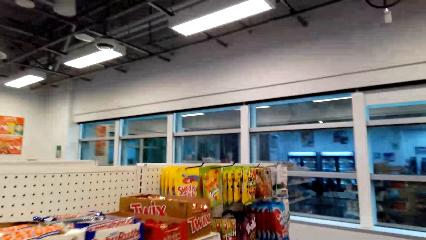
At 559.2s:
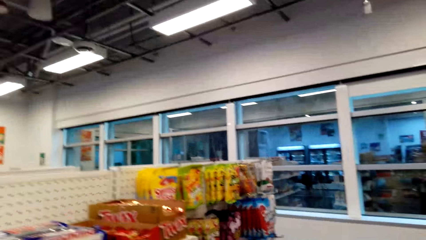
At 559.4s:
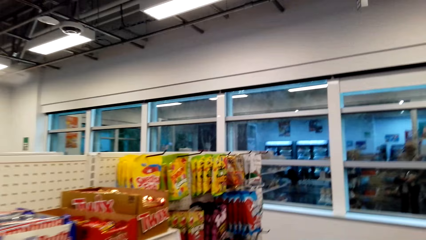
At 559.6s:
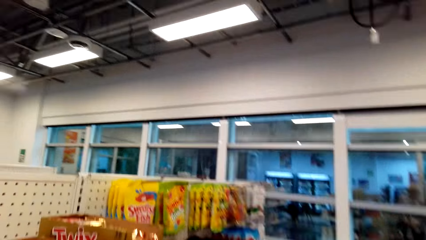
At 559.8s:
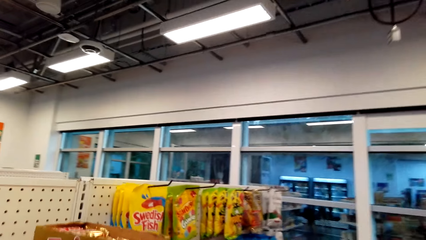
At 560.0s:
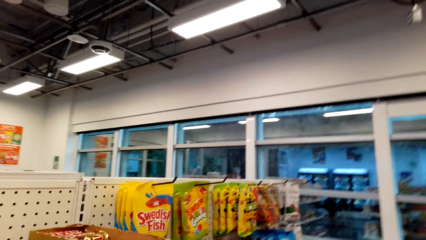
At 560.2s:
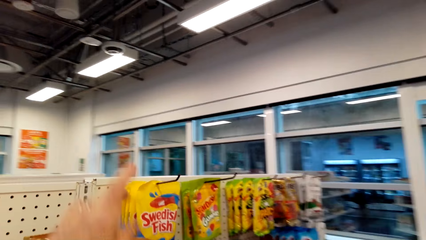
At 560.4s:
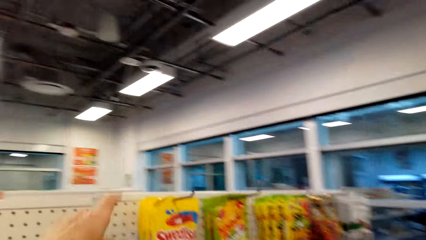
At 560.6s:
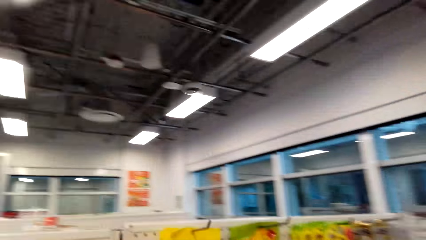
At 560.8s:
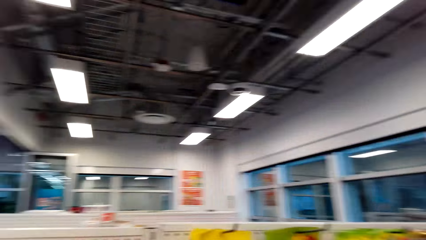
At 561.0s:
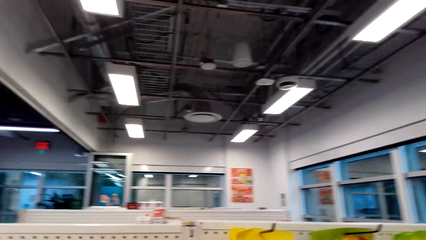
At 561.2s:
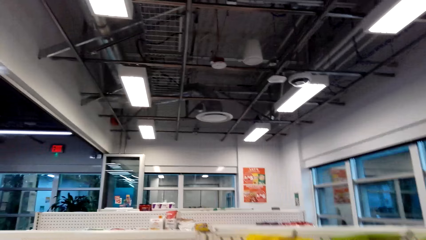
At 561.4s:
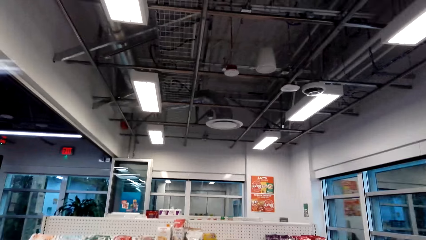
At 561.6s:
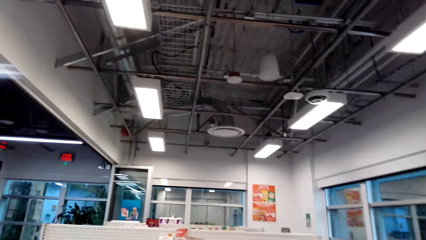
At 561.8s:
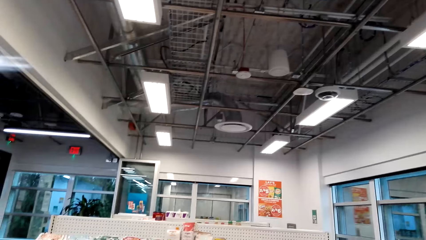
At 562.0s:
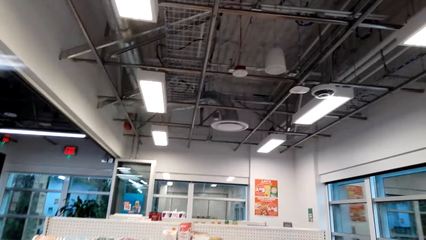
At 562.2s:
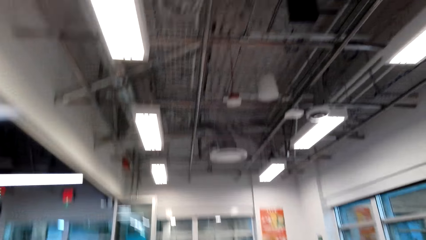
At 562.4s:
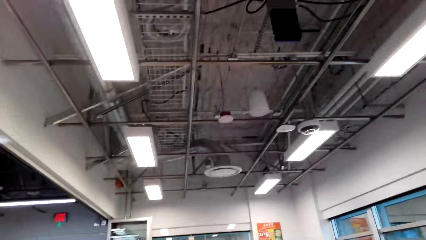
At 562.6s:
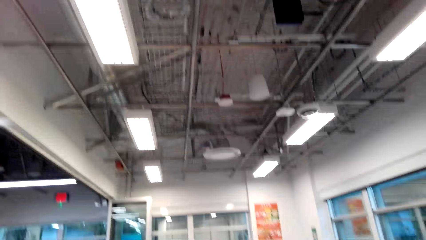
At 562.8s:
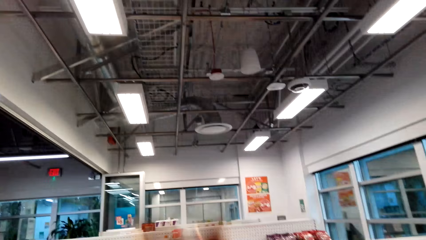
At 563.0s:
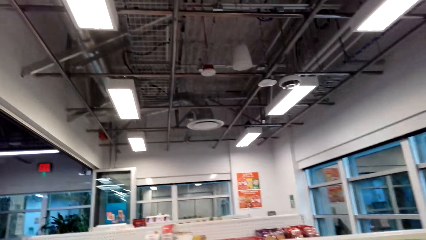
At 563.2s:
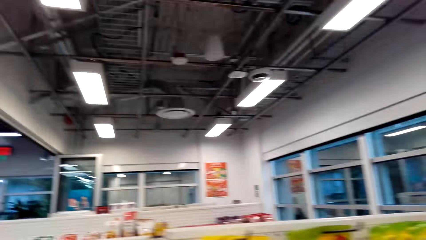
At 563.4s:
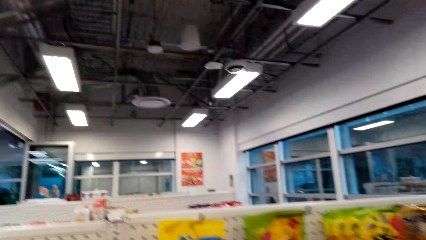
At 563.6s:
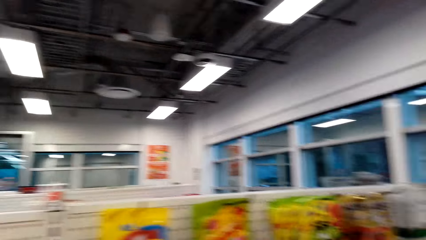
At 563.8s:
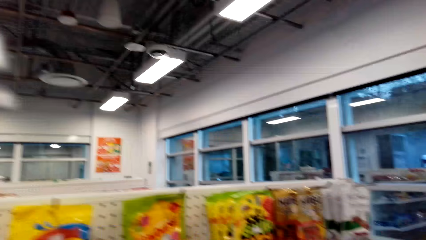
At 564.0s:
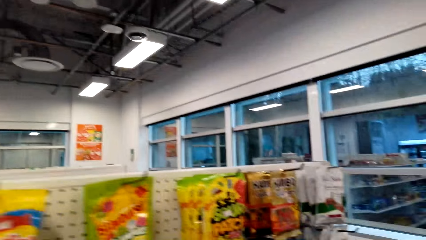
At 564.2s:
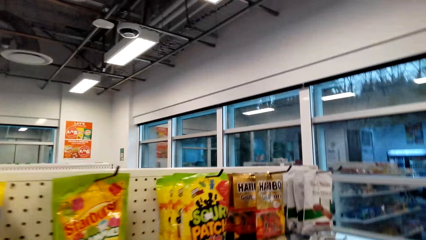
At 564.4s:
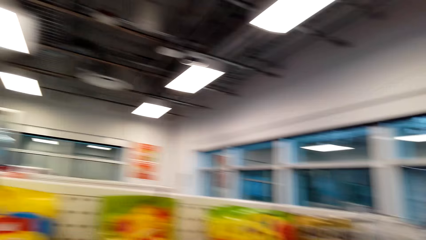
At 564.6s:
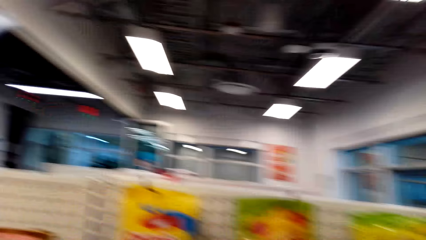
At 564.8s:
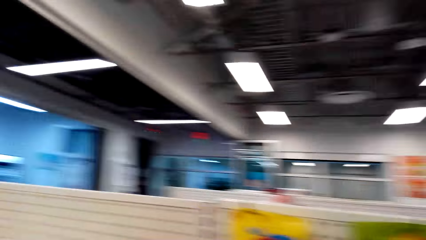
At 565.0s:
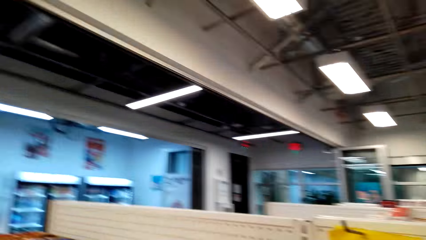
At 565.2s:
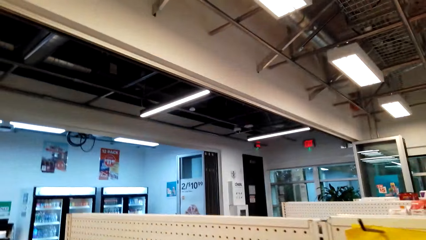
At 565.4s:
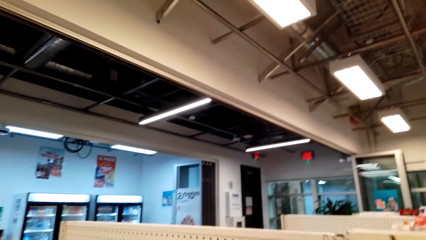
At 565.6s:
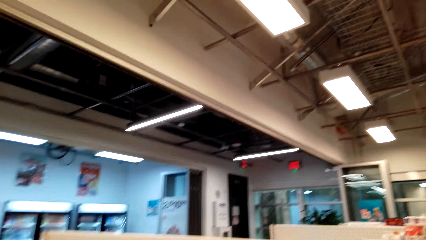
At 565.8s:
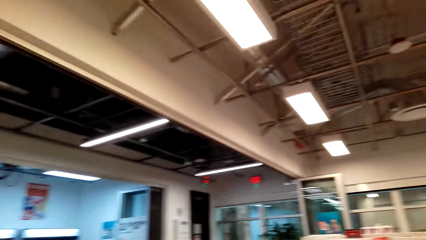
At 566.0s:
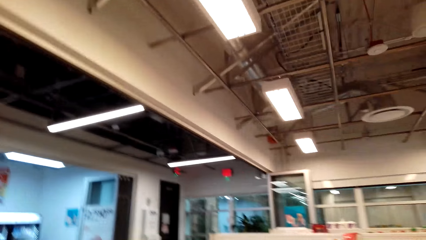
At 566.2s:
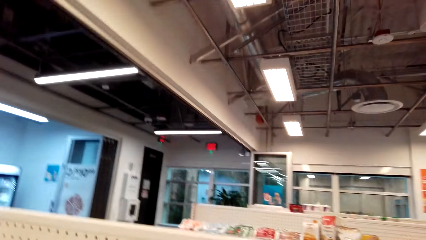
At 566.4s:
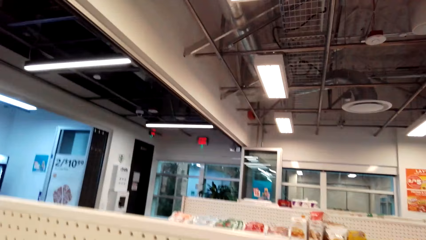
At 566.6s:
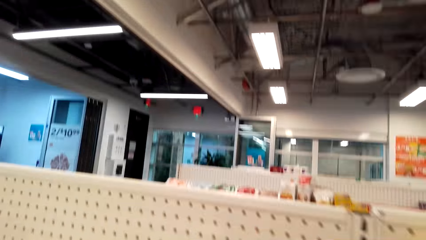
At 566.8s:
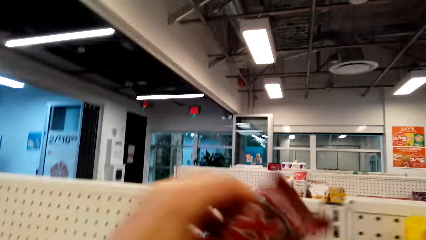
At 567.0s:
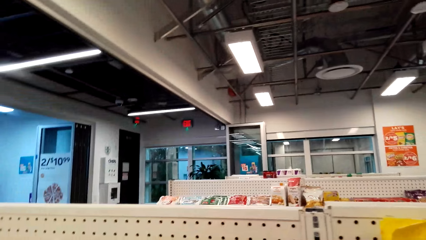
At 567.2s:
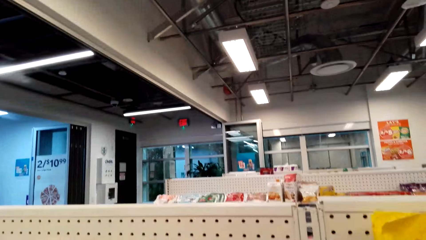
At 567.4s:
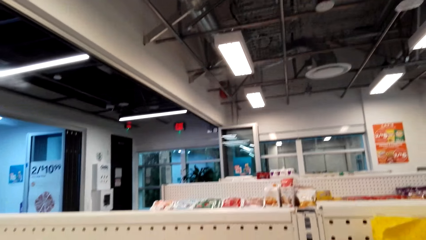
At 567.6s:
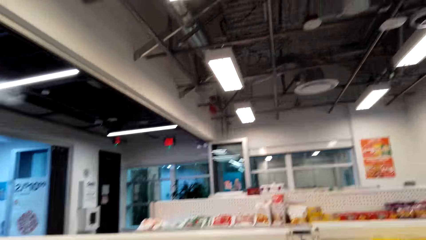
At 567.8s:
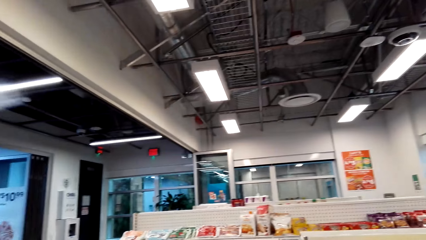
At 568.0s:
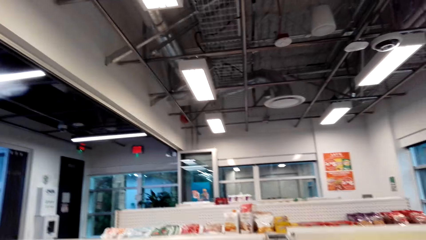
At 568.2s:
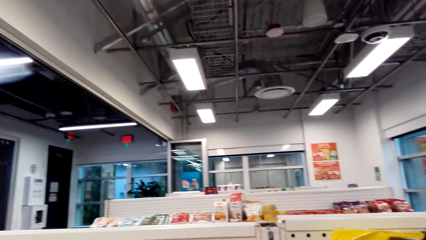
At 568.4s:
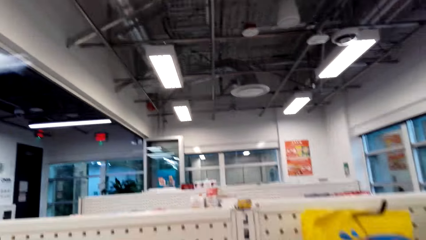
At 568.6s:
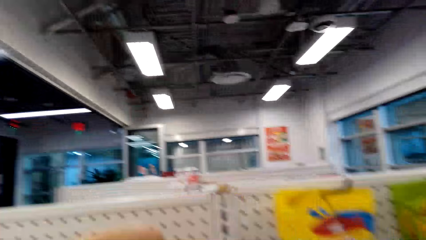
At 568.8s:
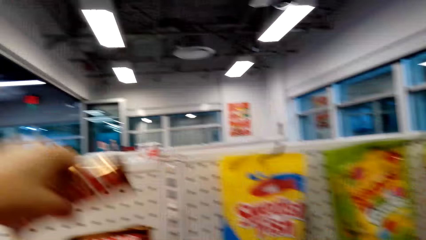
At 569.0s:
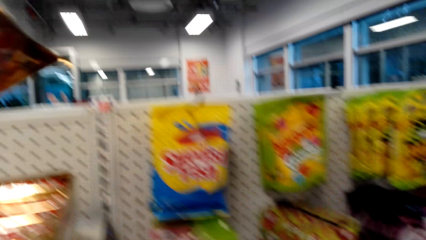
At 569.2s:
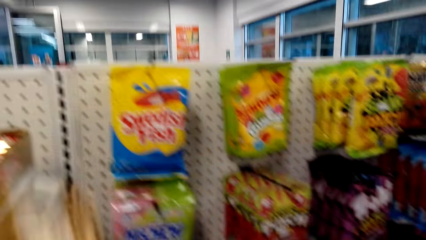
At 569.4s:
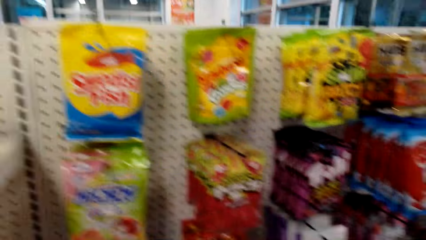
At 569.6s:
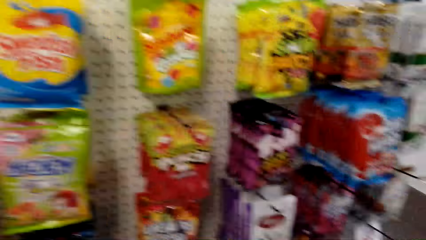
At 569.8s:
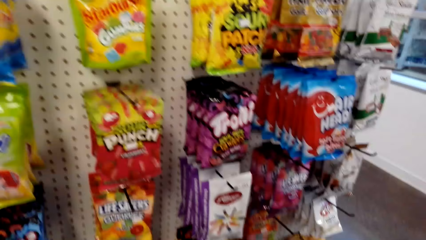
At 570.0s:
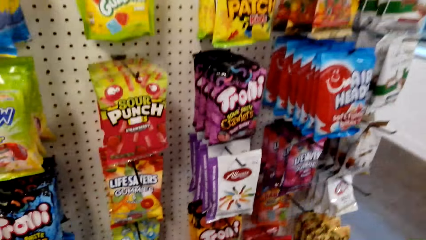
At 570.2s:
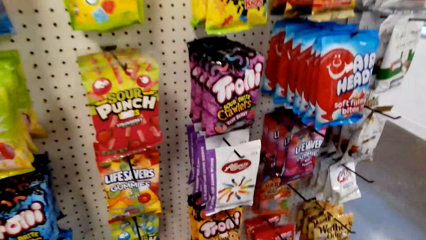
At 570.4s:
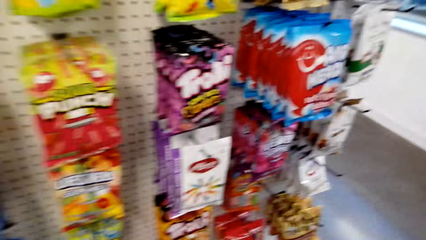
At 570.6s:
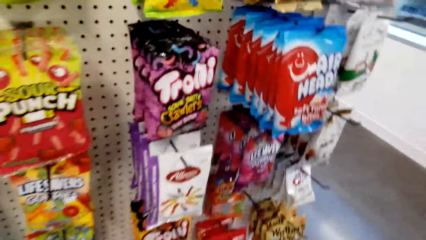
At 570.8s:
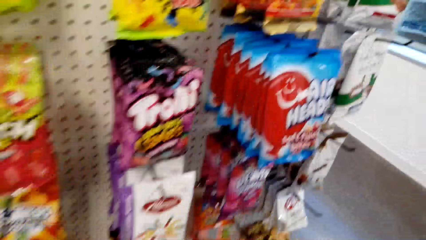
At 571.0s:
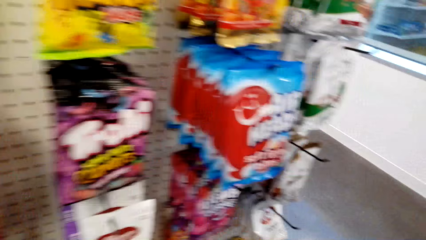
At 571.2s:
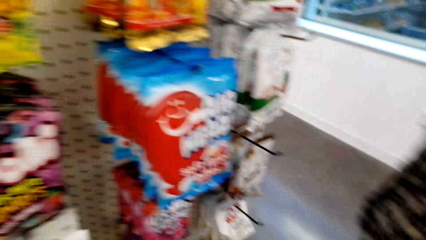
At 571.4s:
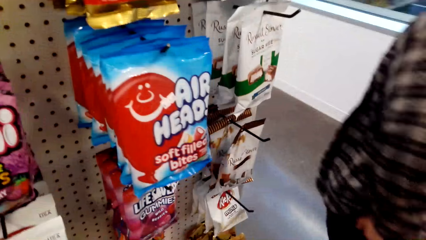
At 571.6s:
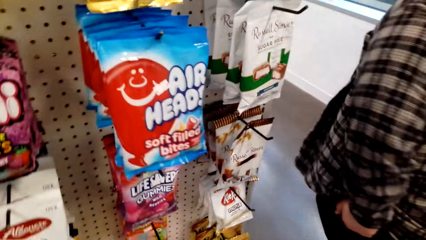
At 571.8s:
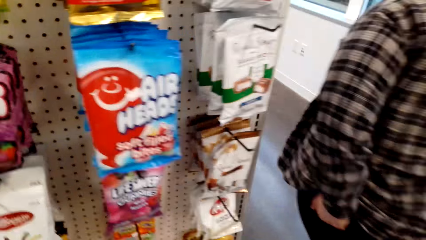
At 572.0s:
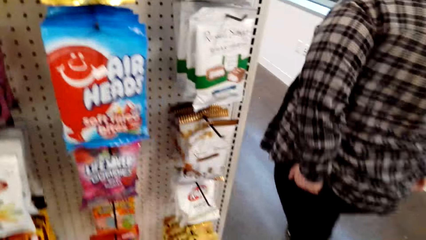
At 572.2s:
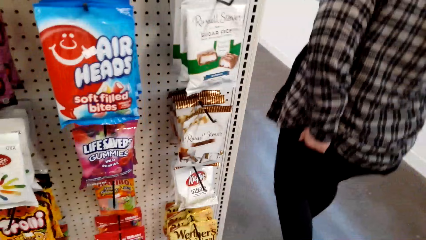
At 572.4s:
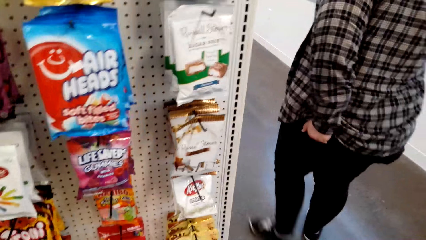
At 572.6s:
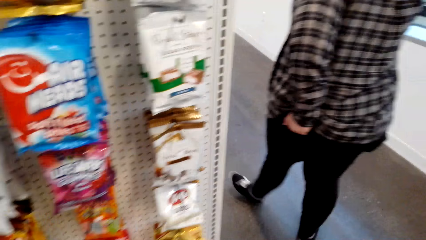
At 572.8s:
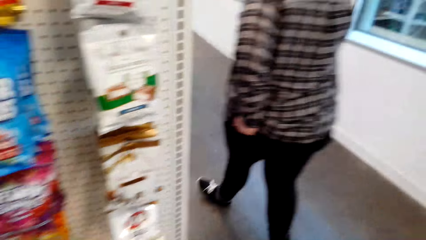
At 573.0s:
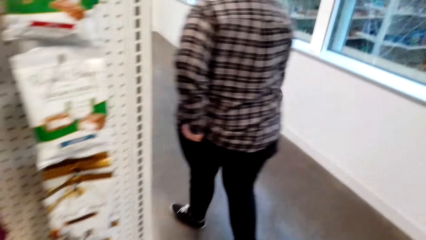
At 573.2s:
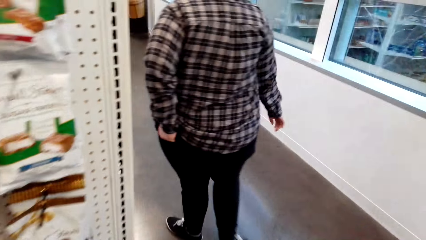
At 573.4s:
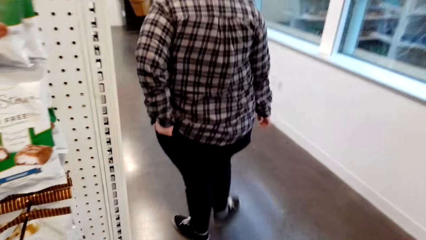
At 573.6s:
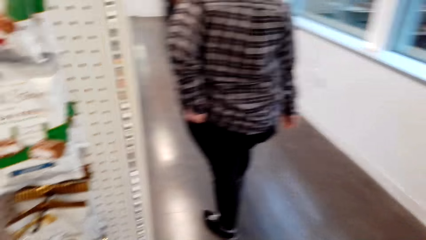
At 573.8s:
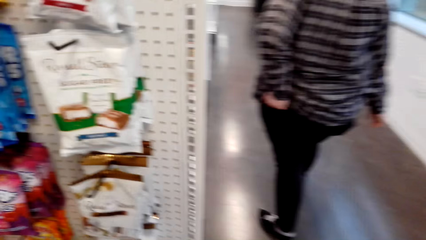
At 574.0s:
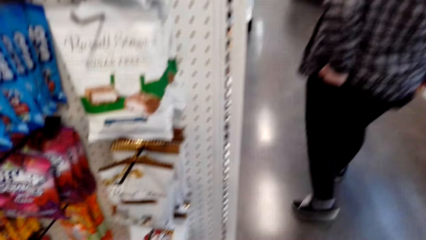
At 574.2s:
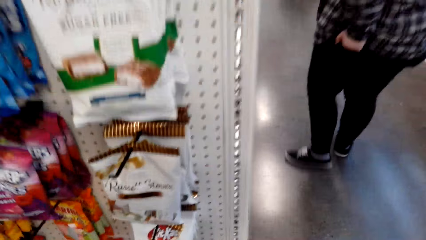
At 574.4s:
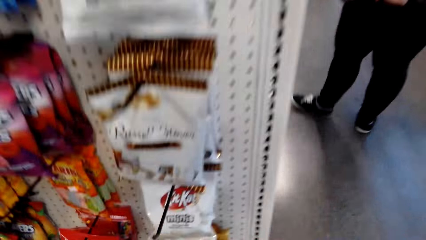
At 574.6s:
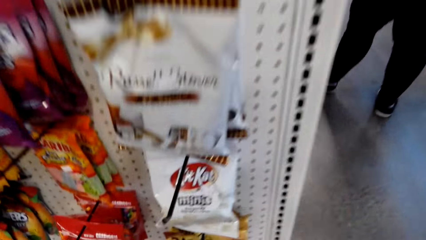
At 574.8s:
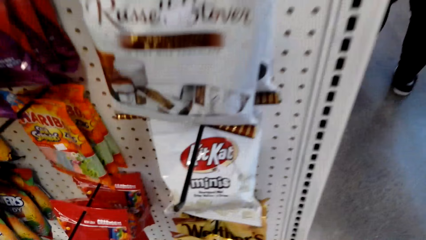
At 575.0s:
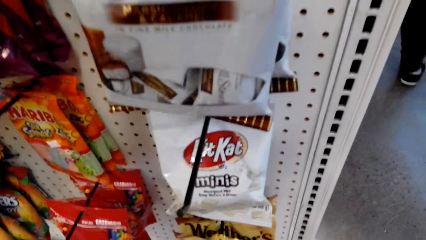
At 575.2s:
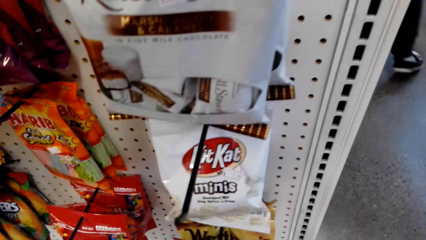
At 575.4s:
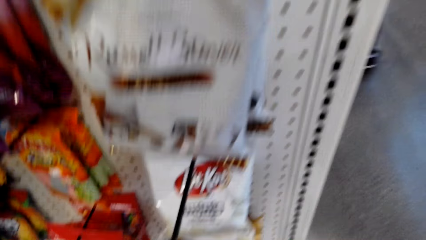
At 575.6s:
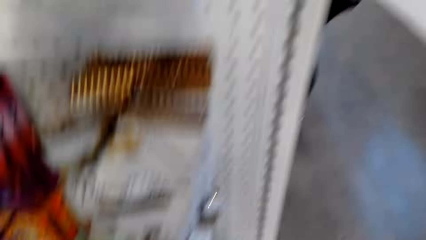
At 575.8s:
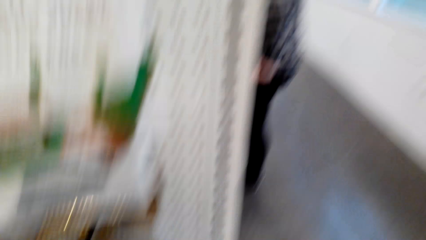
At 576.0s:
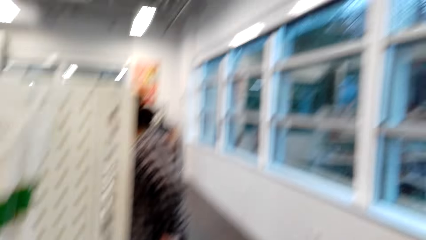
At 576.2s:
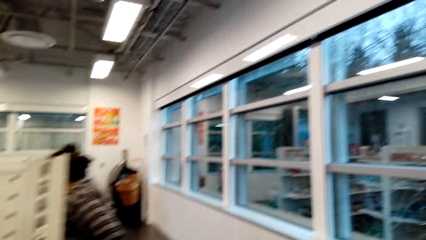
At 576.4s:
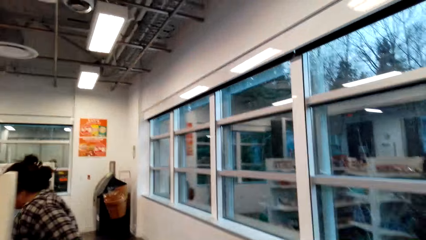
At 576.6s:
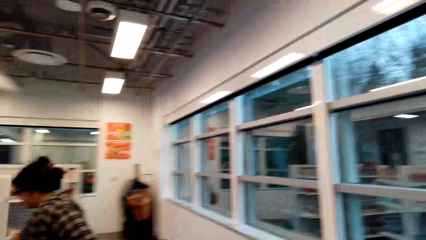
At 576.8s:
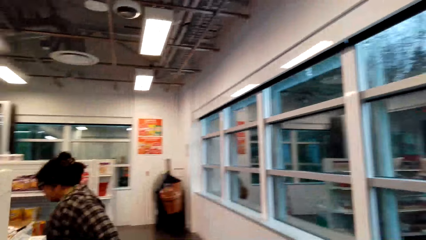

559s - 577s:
The camera wearer picks a bar of chocolate in a carton of chocolate from a shelf with her left hand. She bends.
